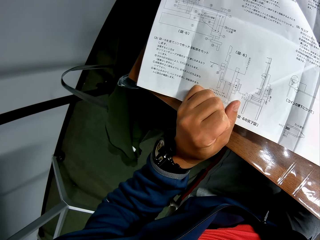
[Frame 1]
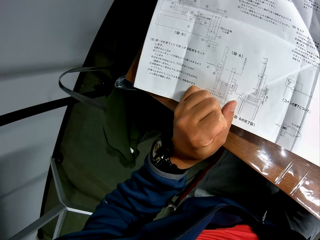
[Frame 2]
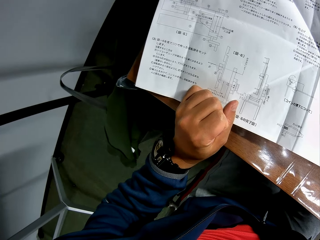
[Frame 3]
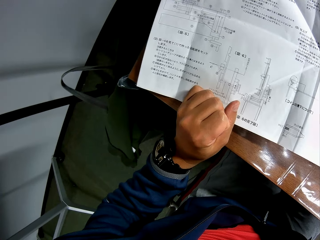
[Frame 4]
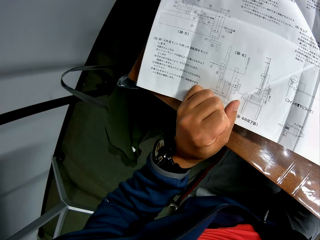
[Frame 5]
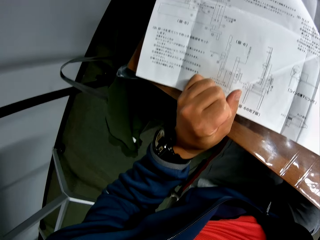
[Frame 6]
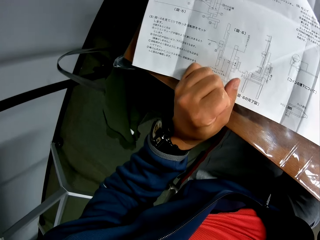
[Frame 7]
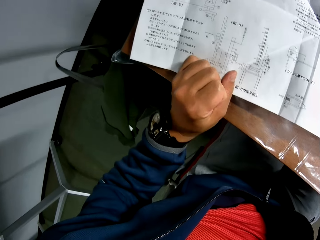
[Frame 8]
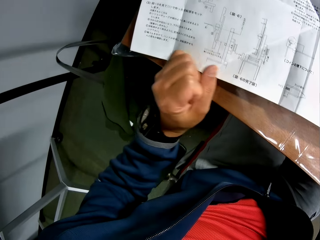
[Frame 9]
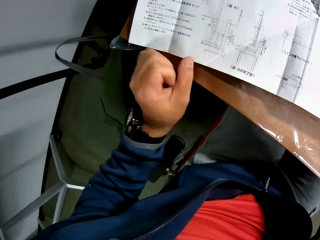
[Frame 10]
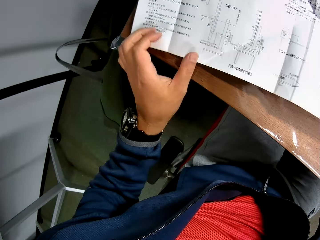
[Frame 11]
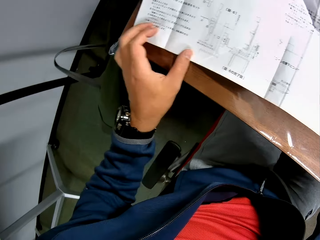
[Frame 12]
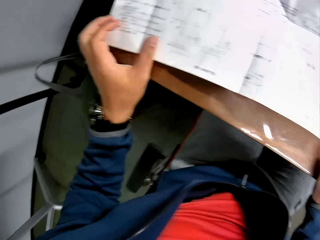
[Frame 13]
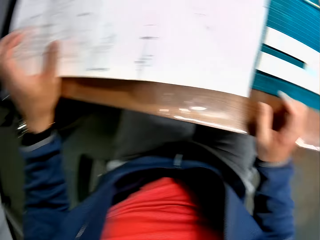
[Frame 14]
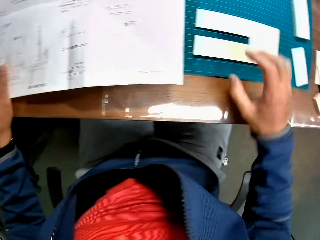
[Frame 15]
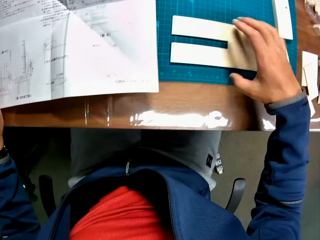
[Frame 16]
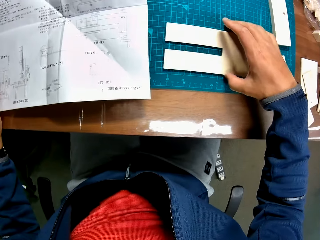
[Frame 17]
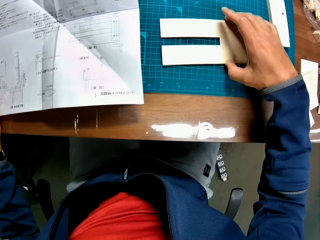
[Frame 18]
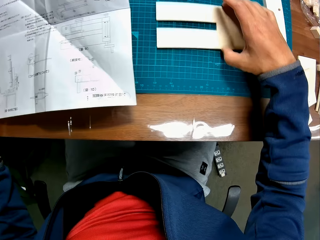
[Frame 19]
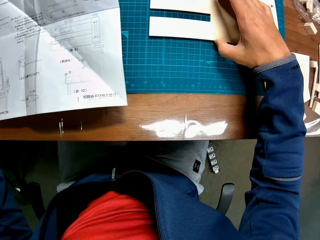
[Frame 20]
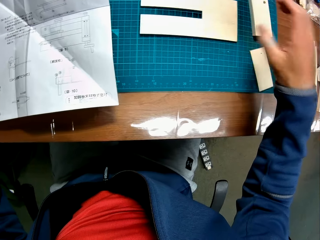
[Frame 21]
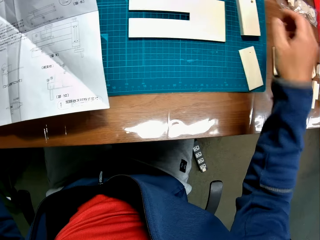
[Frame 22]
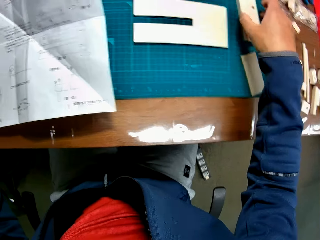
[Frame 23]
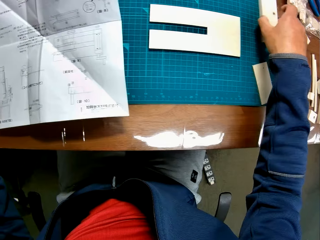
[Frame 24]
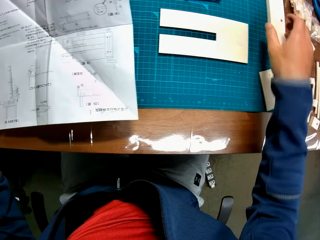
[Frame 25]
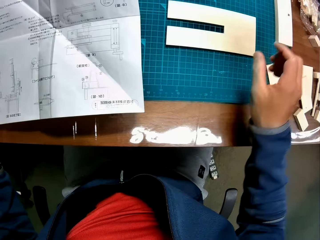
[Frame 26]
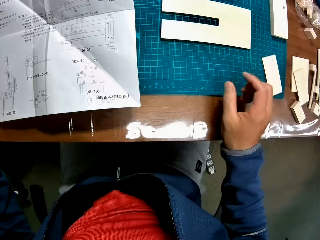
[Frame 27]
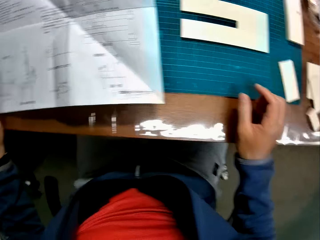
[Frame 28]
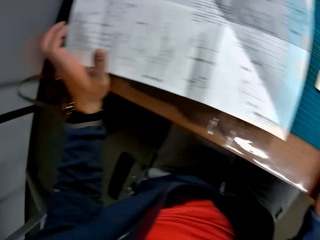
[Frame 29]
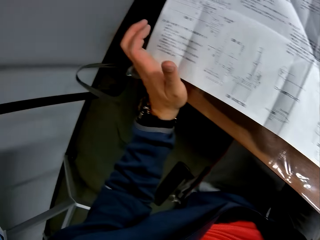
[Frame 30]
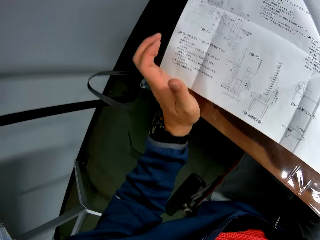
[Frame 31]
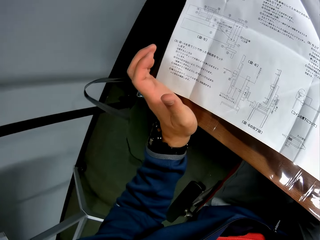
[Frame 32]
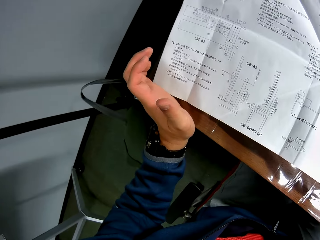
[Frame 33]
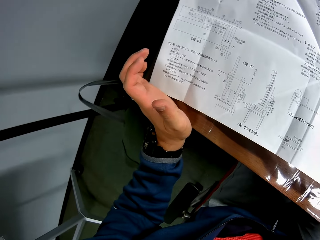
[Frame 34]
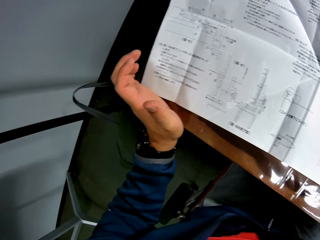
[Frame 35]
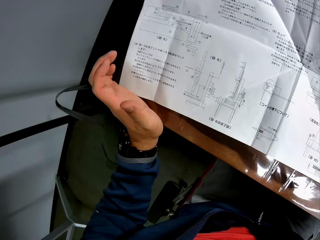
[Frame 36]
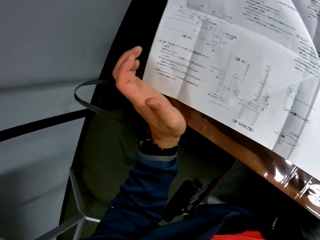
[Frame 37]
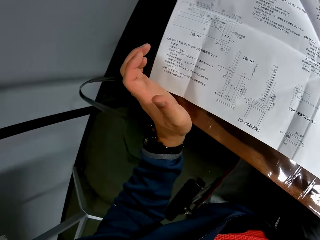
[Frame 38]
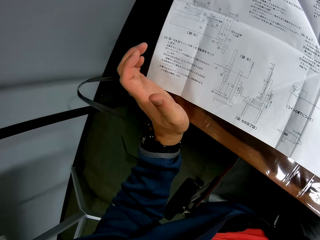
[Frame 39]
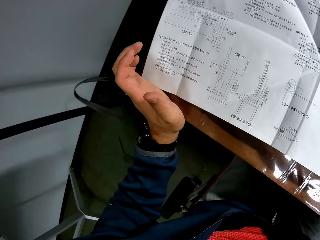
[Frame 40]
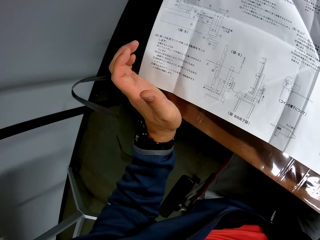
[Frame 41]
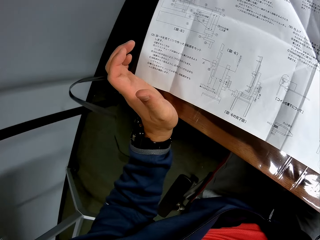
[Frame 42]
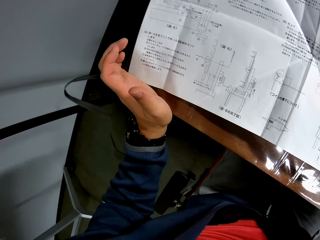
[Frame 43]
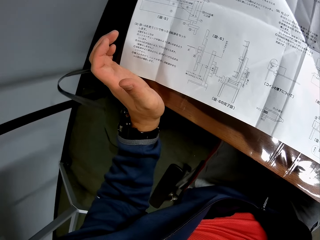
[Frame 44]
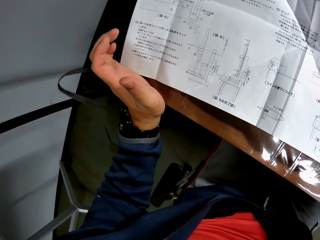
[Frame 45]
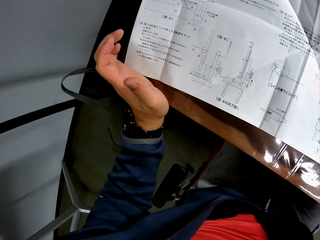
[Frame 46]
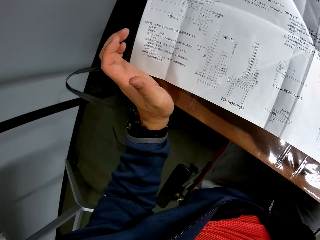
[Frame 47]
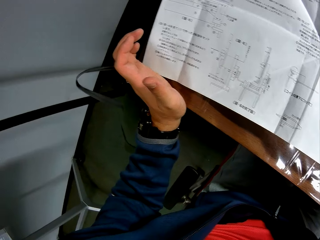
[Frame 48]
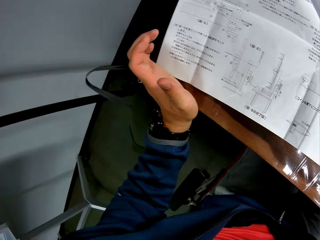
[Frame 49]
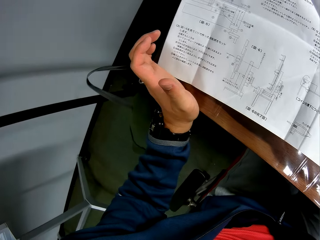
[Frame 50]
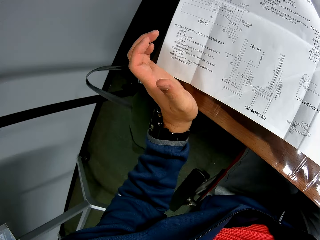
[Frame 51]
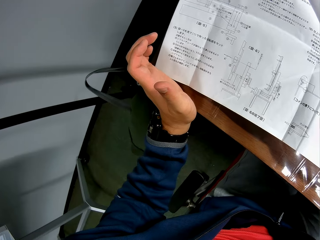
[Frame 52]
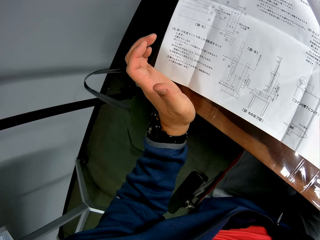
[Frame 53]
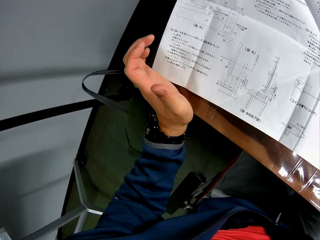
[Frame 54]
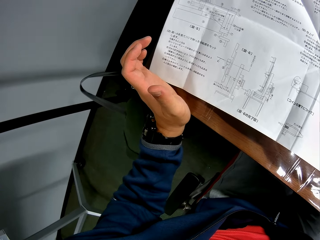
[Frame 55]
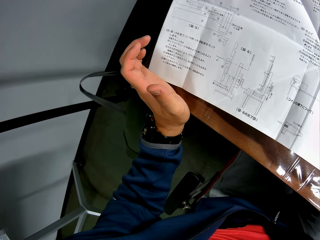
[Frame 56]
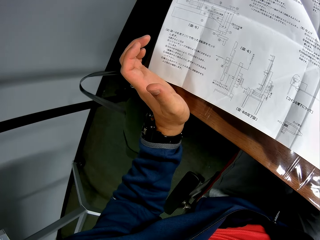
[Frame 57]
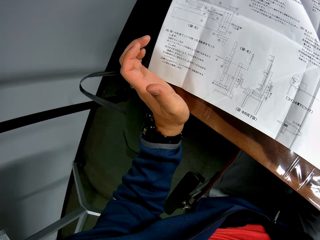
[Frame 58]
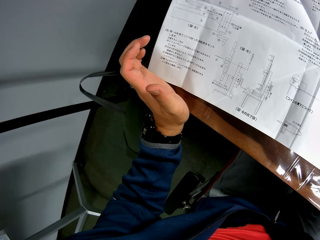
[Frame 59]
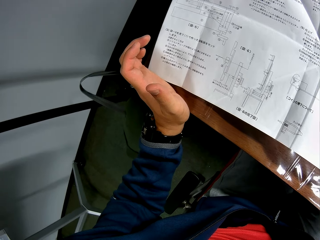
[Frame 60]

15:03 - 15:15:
The camera wearer moves joined model pieces together with a model piece on the green sheet. They pick up the piece of woodcraft and pick another piece of woodcraft. They look towards the instruction manual on the table.

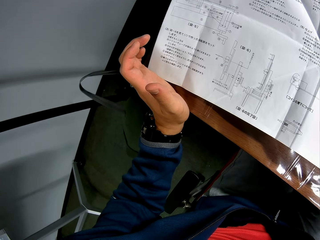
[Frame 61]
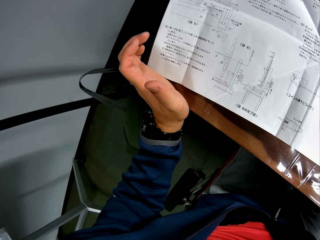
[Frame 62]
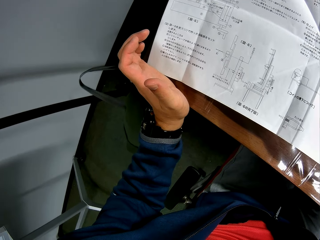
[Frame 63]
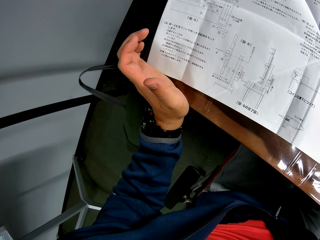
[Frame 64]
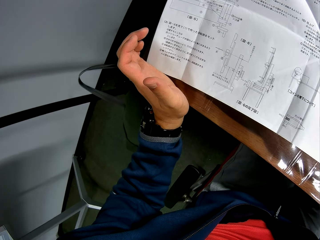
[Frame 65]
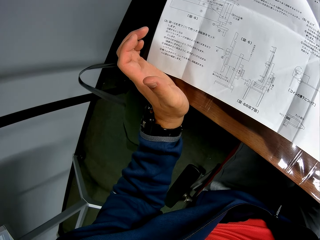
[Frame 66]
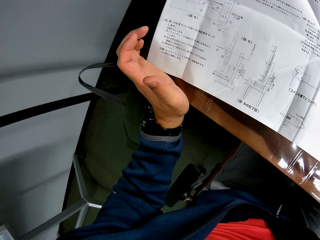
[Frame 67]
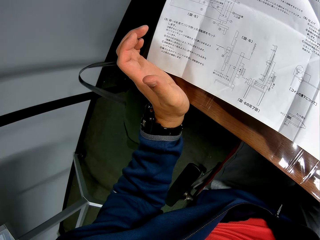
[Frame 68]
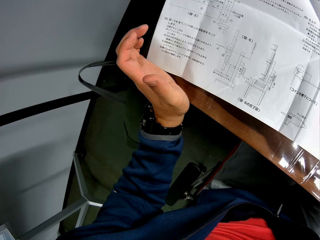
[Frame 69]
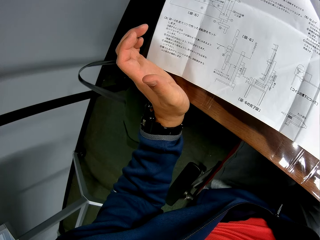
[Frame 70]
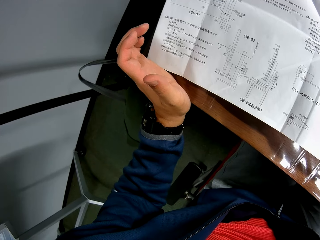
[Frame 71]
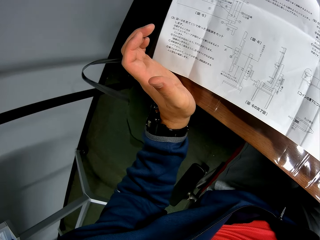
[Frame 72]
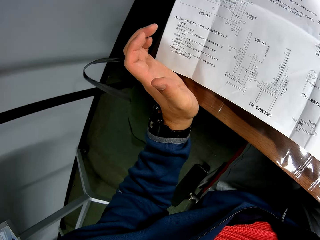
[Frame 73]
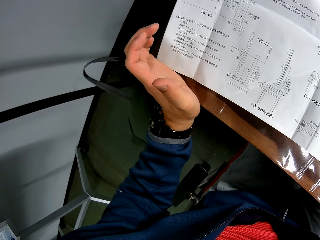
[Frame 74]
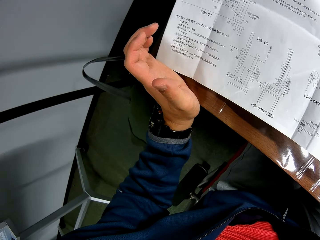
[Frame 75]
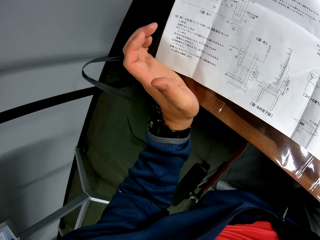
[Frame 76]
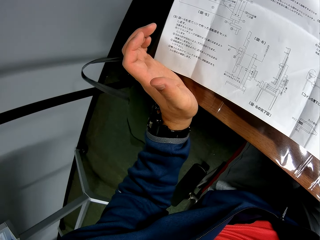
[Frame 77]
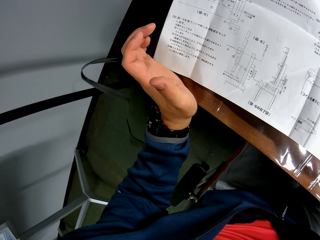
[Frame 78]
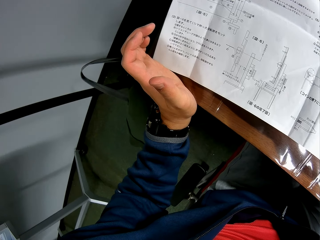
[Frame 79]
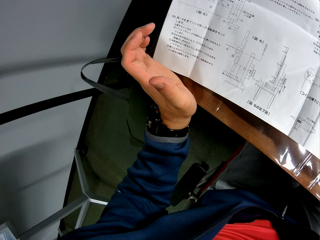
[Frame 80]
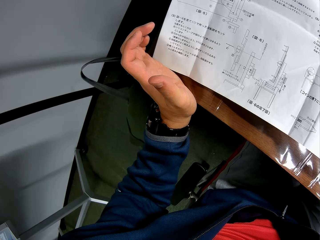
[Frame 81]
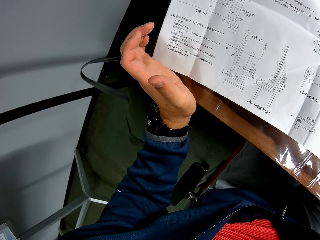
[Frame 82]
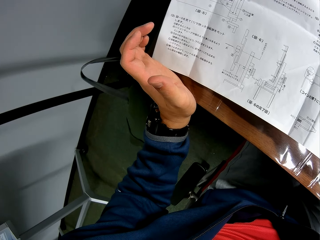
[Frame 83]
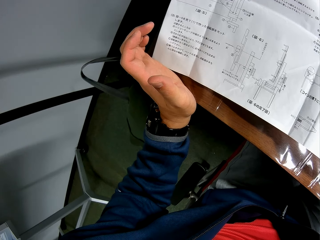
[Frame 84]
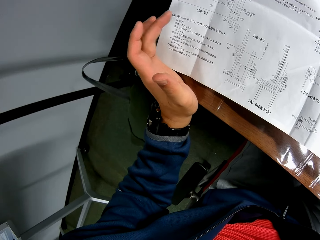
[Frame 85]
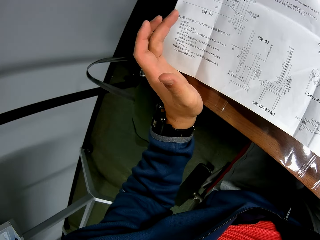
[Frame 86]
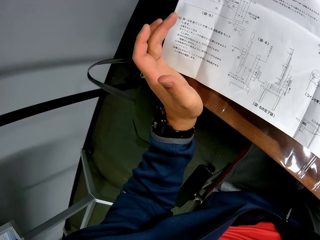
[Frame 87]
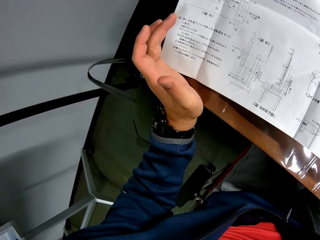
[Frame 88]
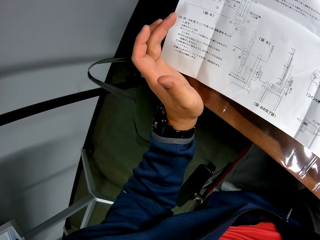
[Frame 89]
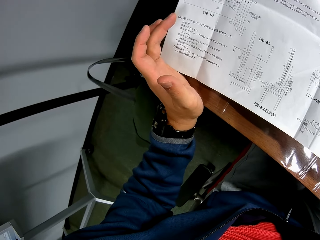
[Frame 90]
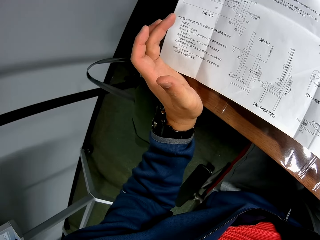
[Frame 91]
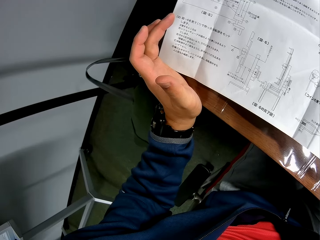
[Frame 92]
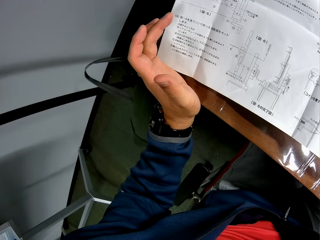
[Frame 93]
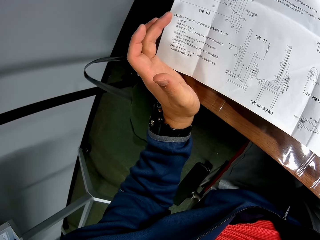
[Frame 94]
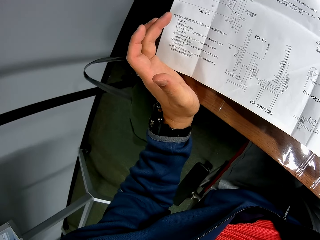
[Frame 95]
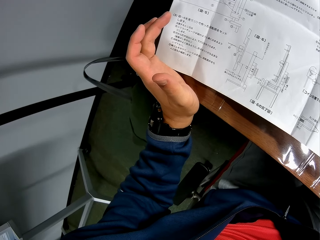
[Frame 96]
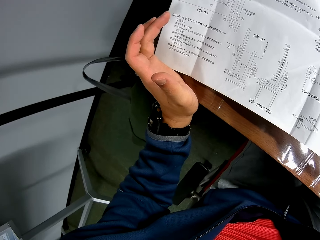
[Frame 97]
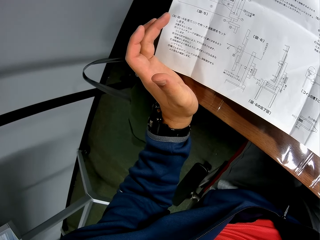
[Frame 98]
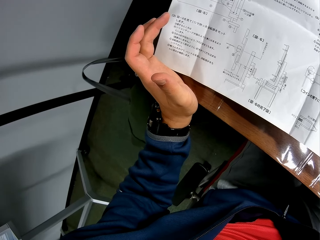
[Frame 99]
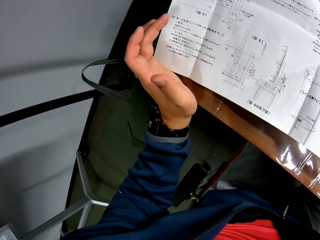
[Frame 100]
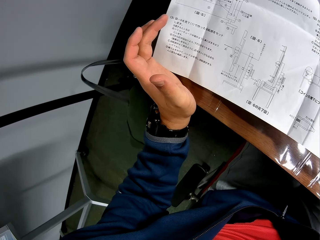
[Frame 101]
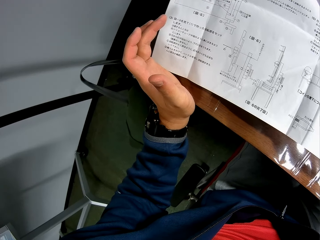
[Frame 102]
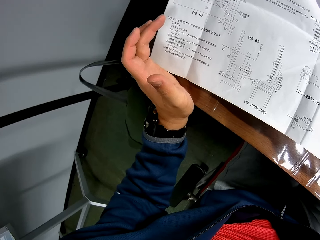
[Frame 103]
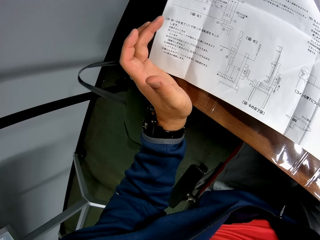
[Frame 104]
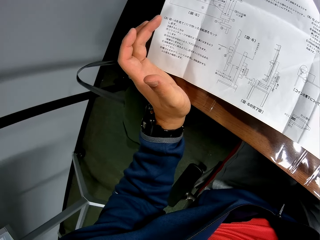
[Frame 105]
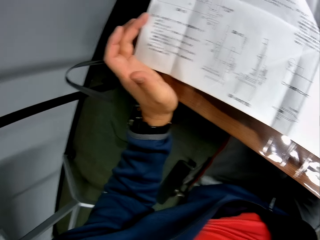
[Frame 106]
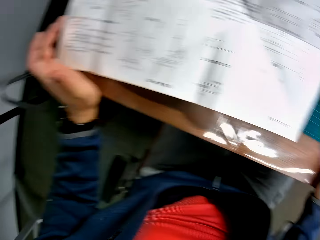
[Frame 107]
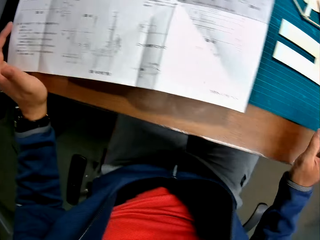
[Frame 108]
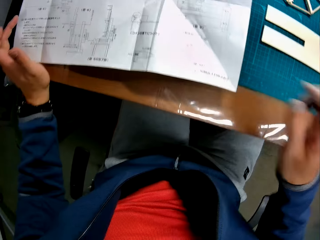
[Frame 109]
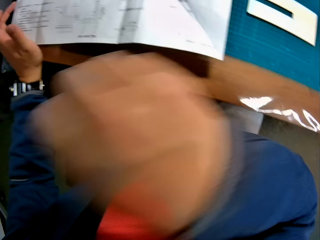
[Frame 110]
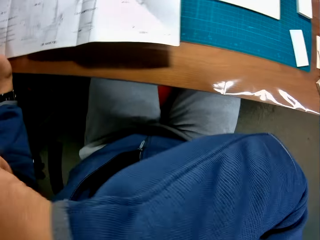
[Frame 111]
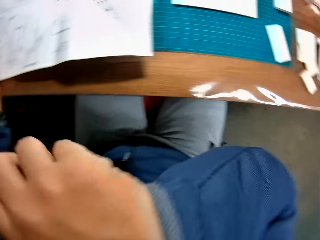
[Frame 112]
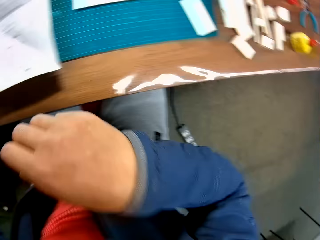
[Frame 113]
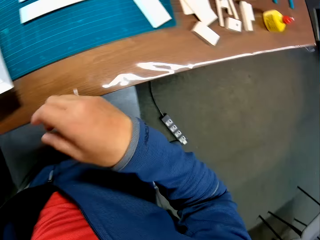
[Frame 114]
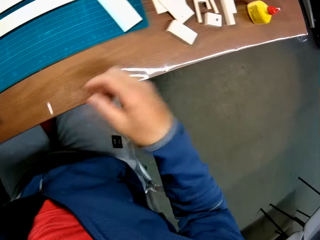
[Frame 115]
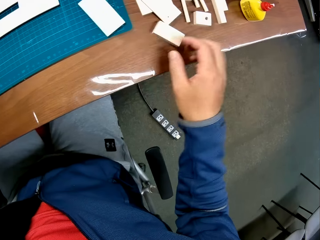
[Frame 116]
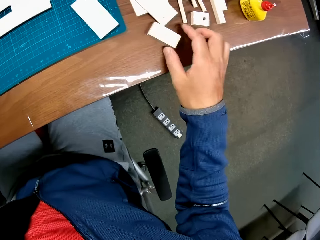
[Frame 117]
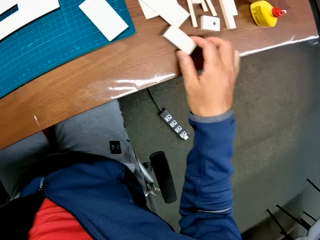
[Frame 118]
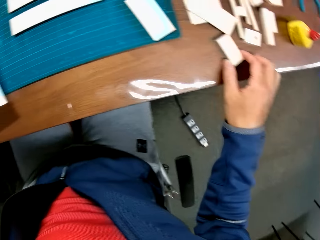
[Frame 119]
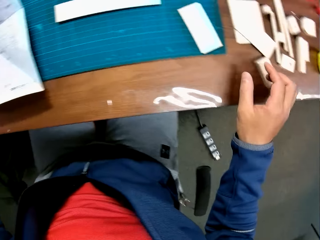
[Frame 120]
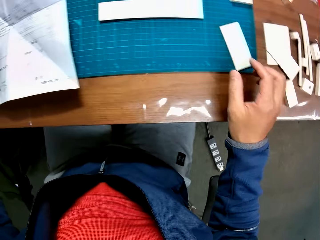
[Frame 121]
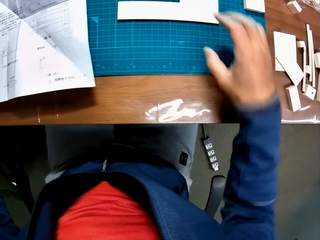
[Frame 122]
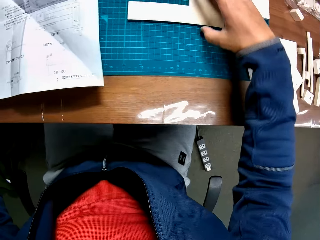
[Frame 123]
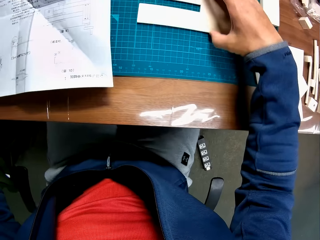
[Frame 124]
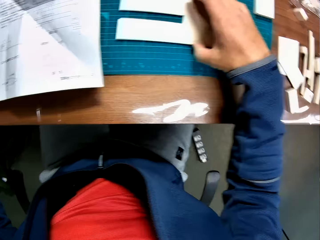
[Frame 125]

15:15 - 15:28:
The camera wearer raises his right hand. He puts aside the manual paper and picks up the piece of woodcraft. He moves a model piece on the table.
